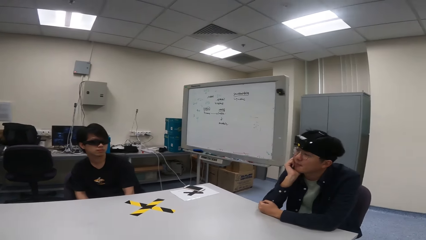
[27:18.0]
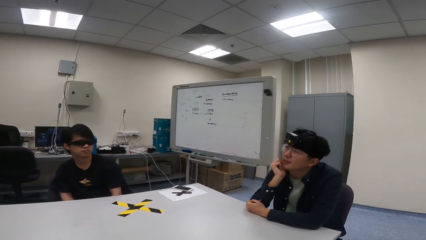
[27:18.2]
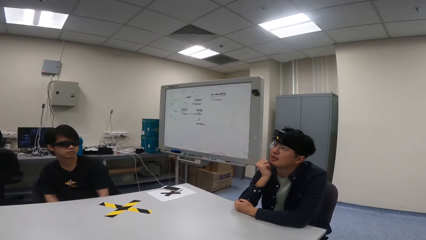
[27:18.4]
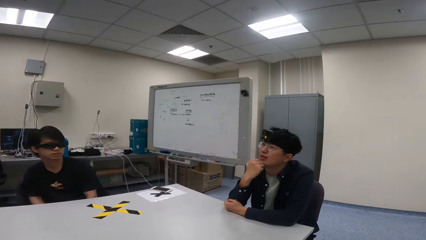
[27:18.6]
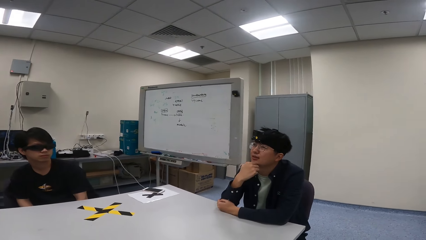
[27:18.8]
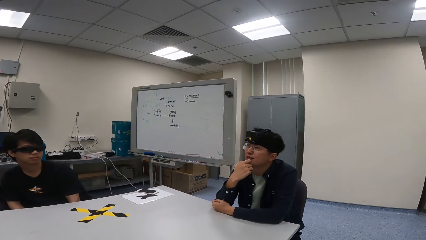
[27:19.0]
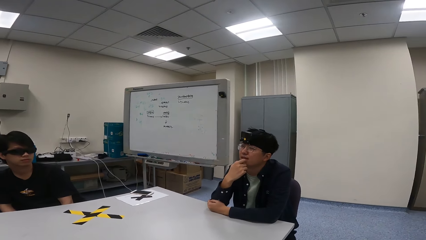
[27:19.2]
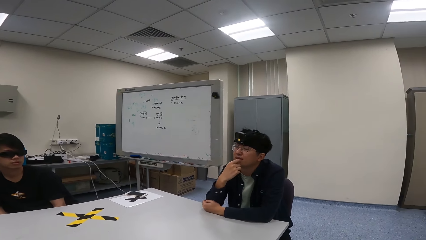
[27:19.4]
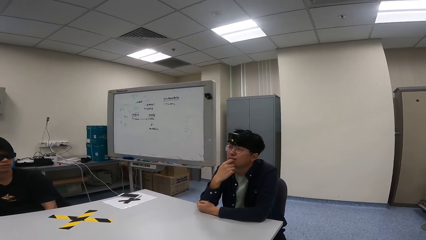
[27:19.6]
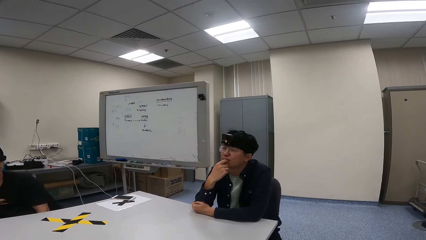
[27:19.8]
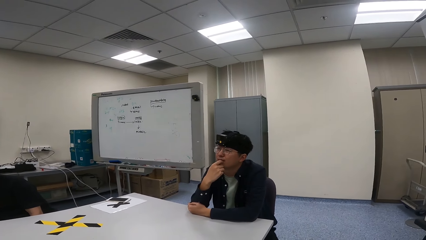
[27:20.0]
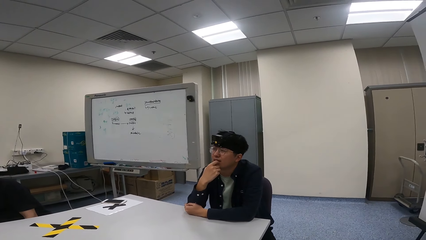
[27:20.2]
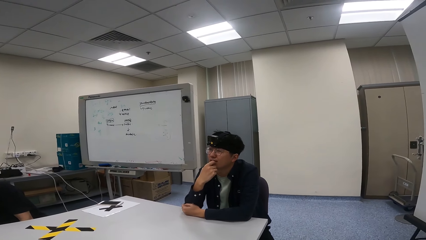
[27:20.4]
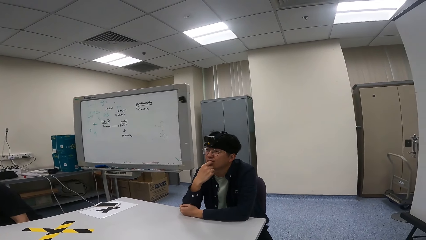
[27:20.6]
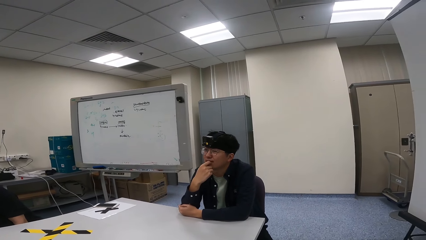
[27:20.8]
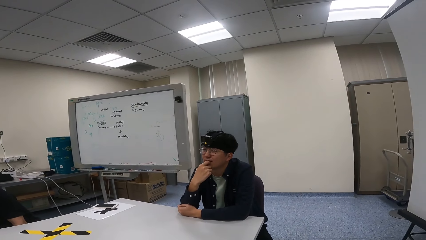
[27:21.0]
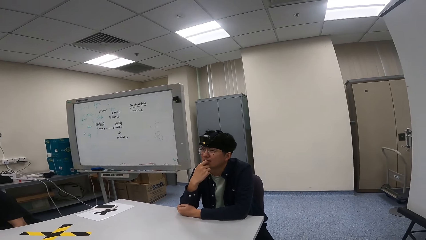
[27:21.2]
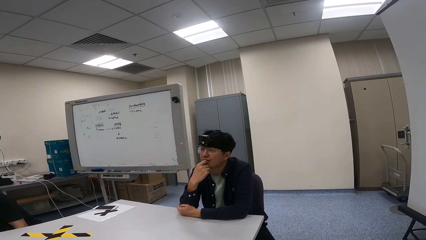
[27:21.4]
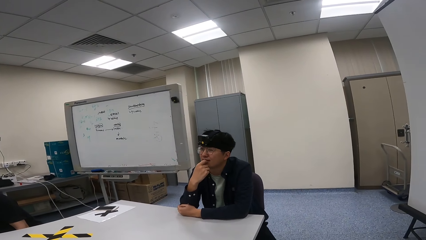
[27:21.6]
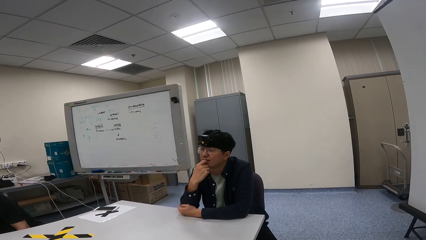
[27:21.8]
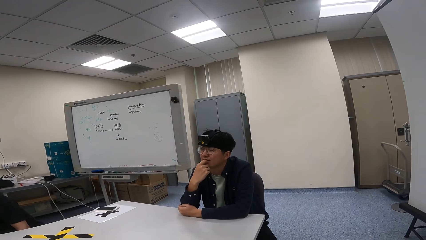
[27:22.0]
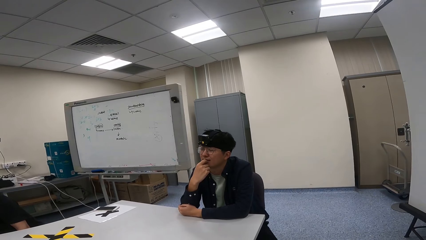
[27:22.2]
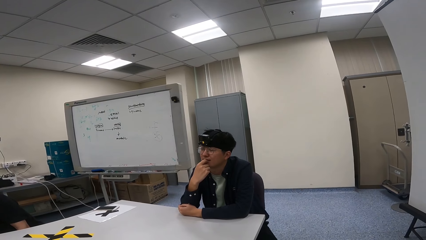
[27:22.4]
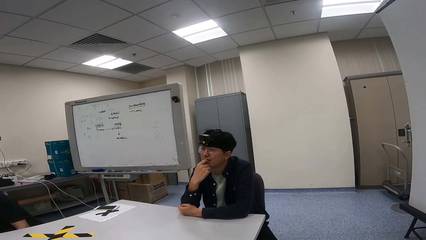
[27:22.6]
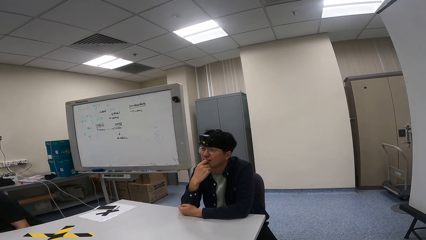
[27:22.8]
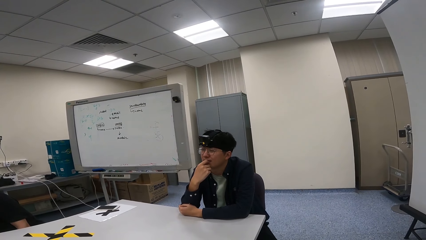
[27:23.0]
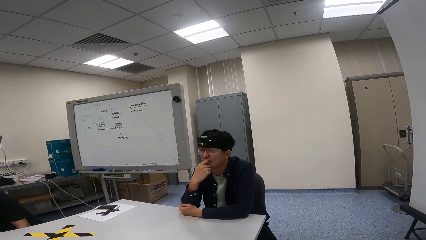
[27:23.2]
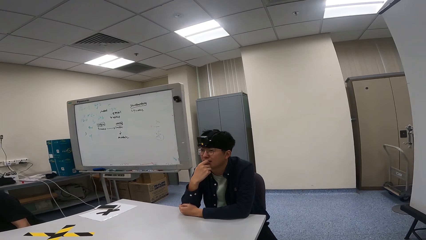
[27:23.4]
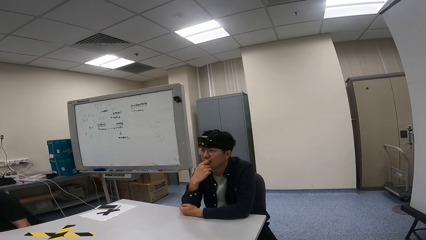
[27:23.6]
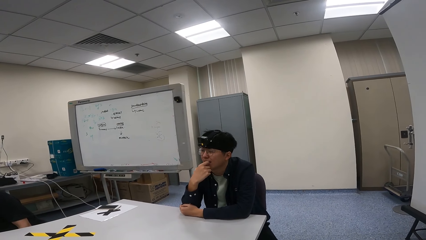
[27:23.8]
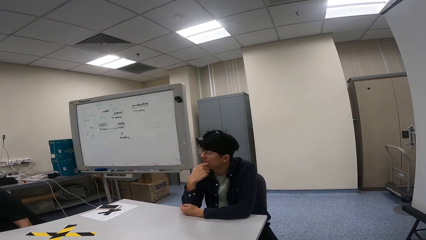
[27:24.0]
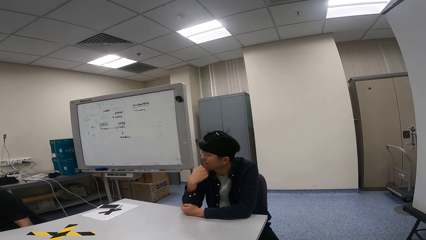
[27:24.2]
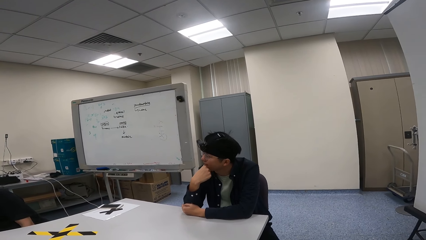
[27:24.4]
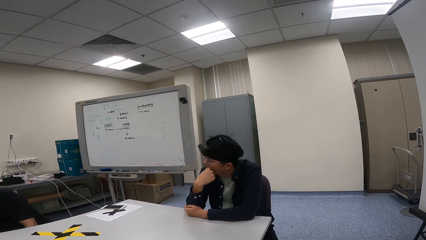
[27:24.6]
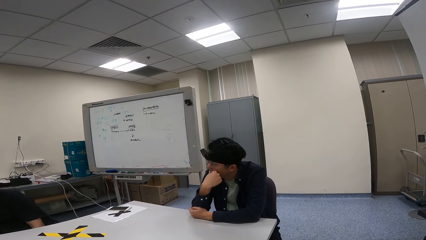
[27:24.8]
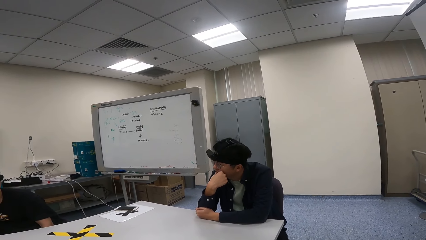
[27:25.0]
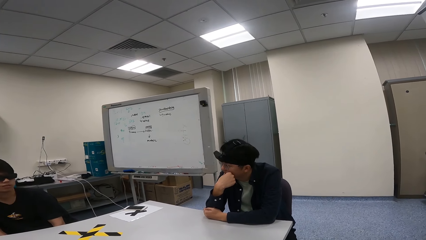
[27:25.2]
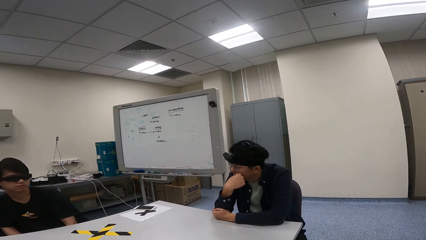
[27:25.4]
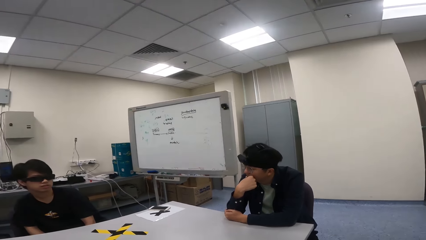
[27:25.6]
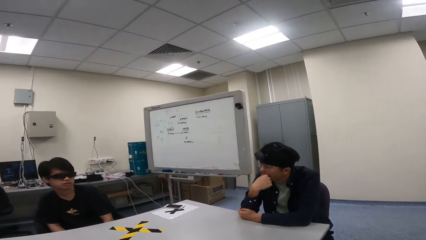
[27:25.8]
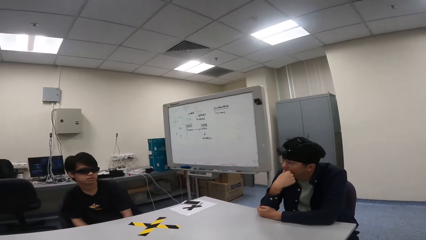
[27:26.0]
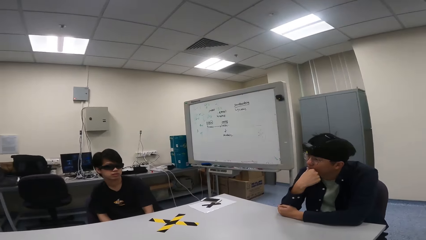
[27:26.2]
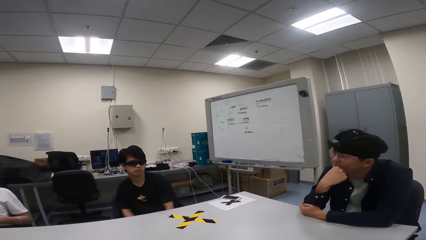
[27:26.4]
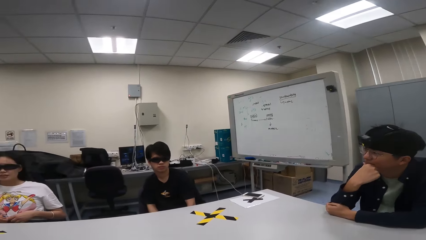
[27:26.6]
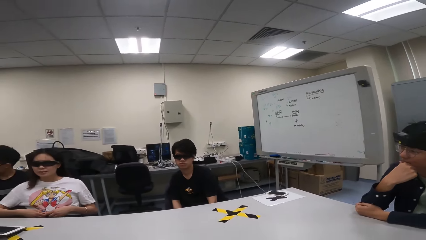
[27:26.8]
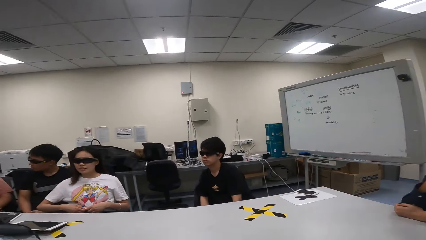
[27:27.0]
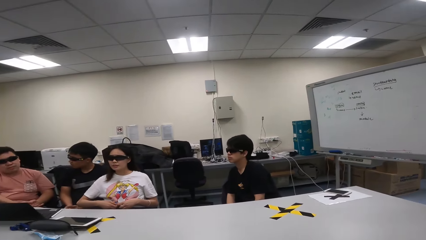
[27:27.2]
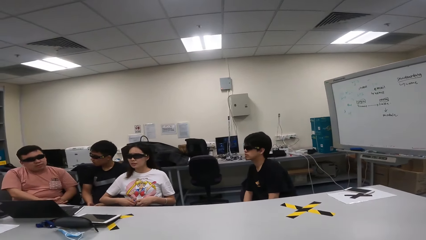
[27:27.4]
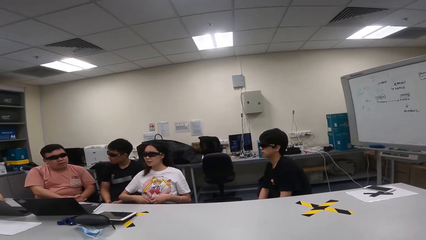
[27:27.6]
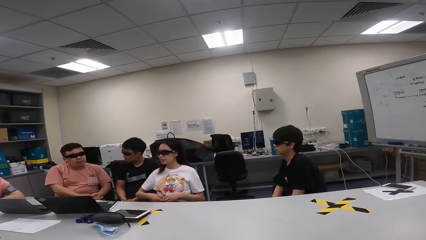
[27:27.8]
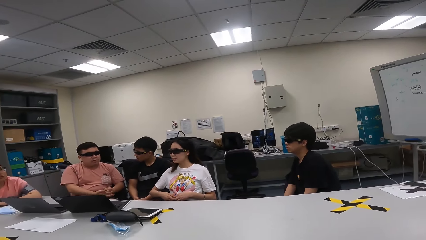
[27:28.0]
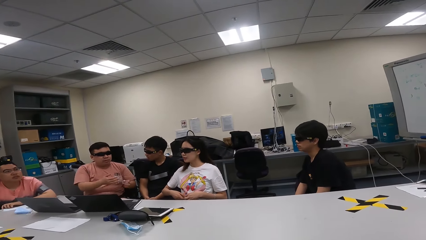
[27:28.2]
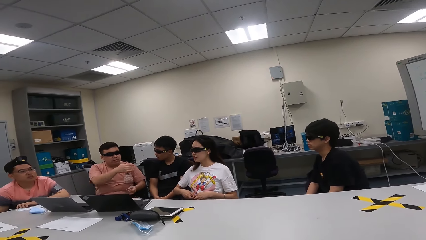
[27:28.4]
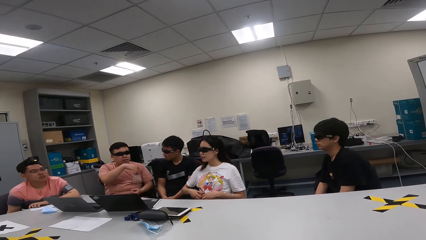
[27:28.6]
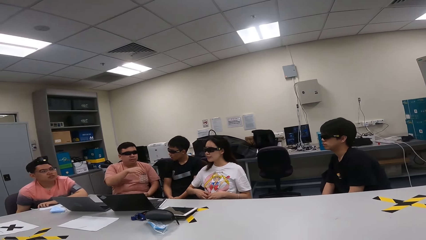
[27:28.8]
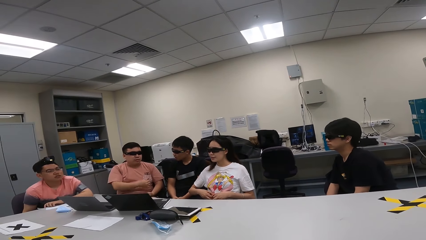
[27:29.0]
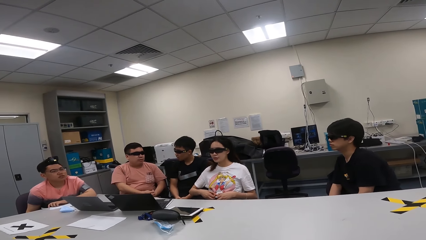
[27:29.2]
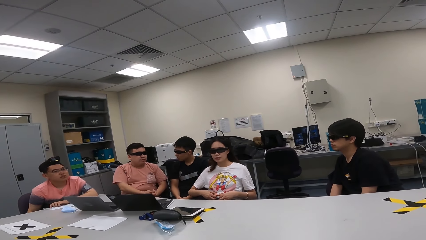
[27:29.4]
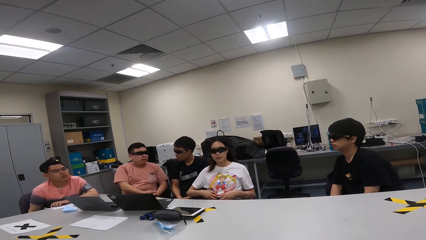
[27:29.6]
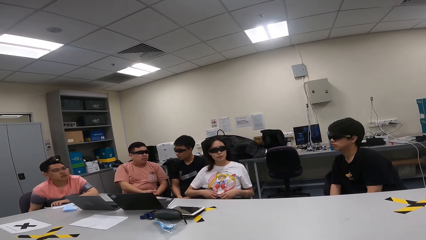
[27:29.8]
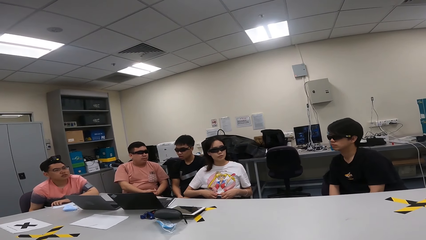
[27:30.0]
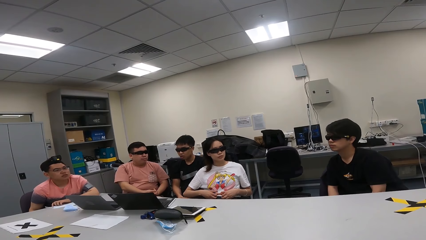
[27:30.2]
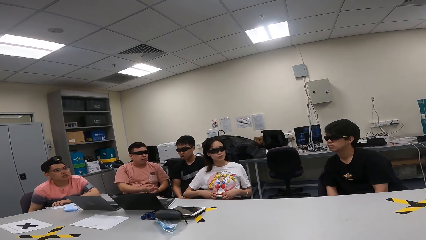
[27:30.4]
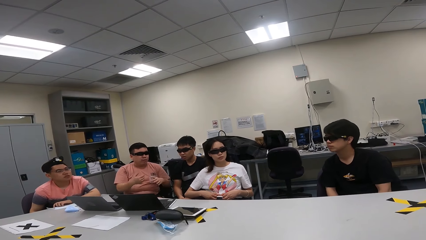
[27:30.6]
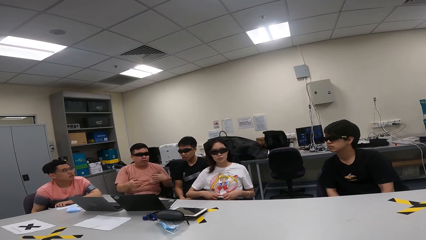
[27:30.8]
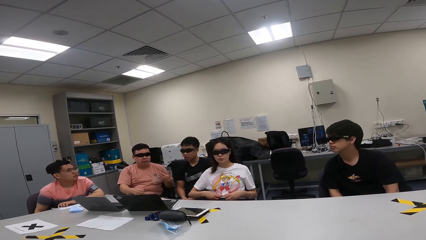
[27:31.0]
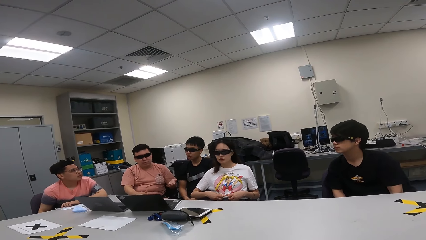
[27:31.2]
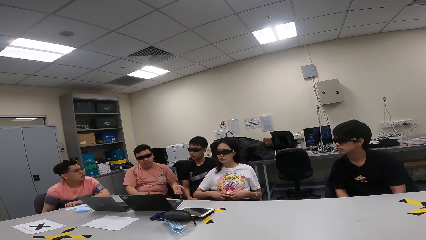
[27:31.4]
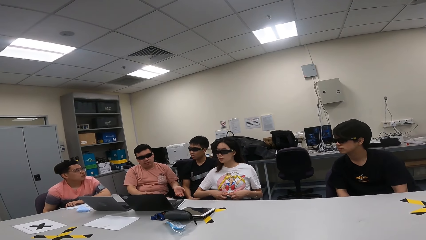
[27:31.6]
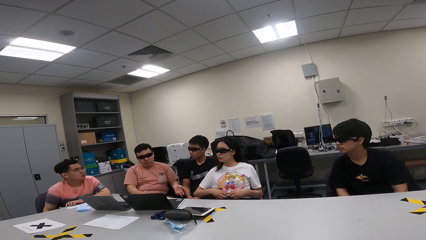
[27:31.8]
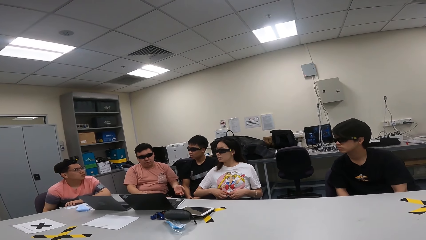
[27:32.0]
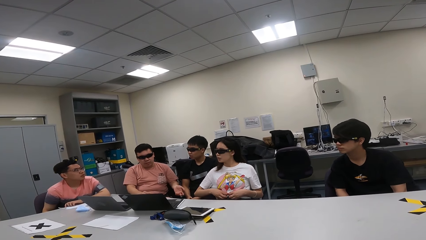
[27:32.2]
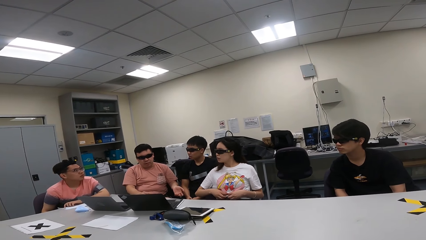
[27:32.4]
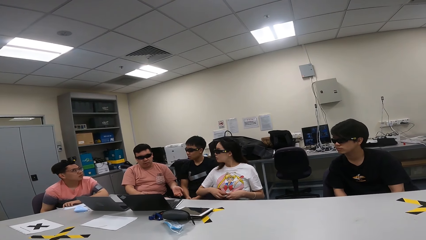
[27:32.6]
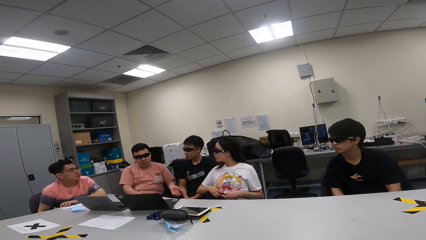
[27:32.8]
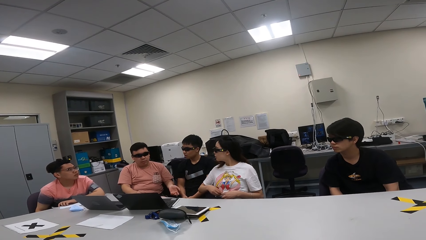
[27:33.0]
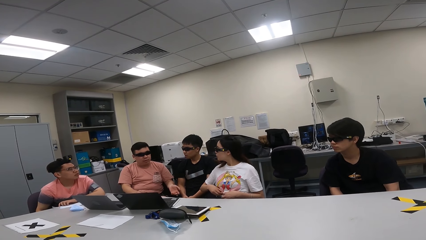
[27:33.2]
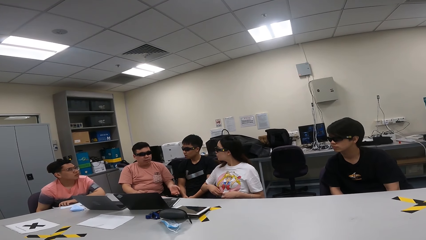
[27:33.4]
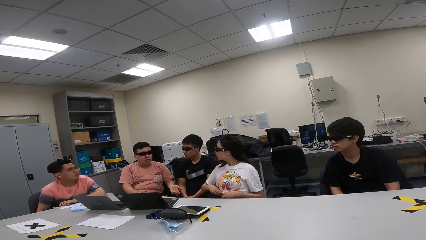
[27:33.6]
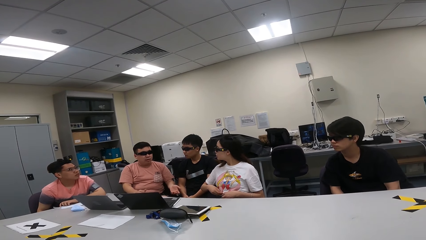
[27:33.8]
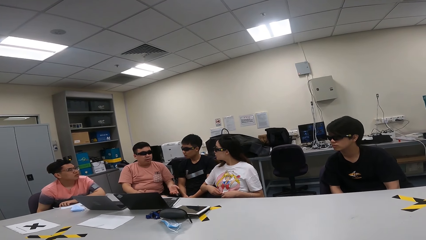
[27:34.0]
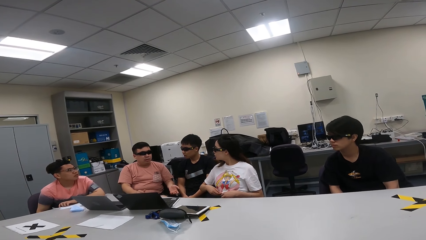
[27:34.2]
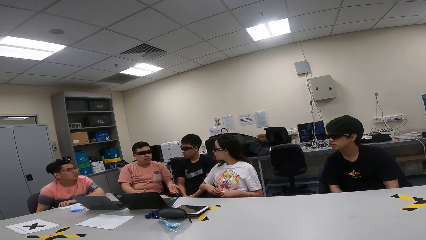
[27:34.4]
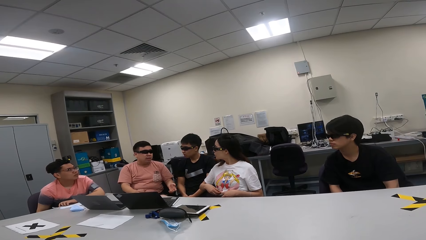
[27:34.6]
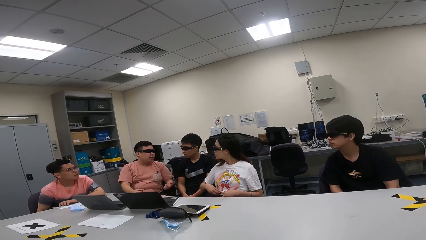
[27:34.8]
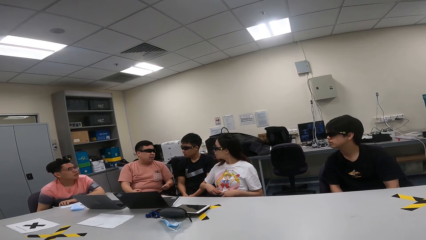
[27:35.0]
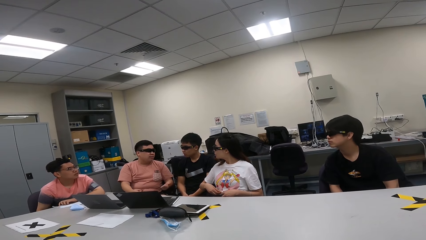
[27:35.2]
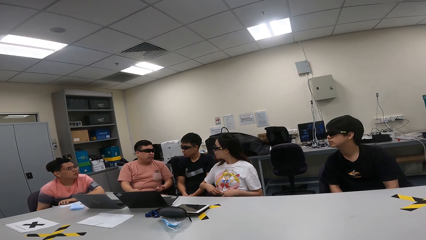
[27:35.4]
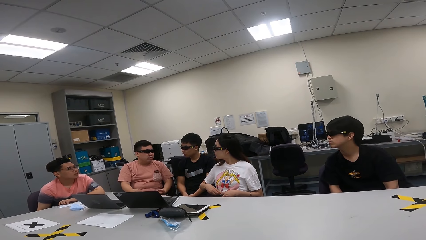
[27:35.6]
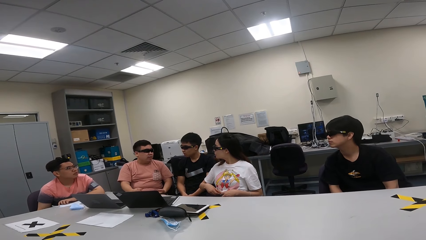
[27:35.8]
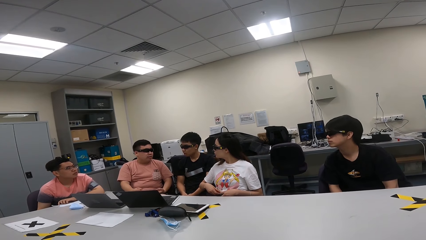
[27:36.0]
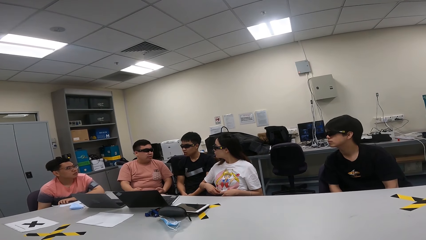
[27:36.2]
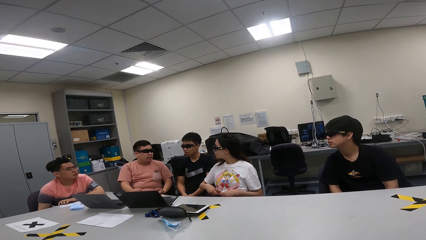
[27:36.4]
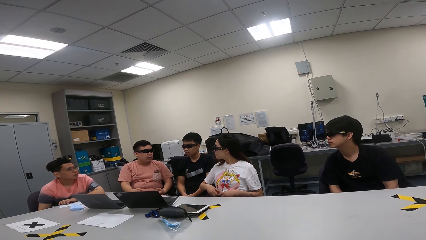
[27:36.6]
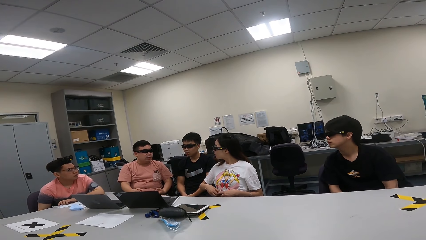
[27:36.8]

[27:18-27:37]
A person puts his hands on the mouth. The camera wearer turns around the room. A man demonstrates with his hands. The man talks to the person while raising his hands.
